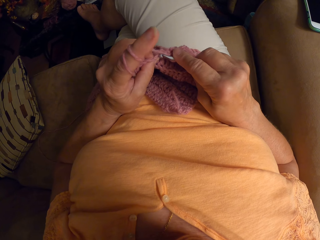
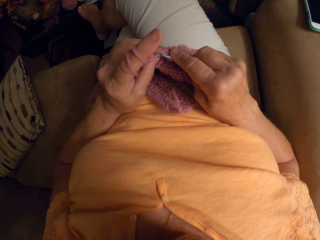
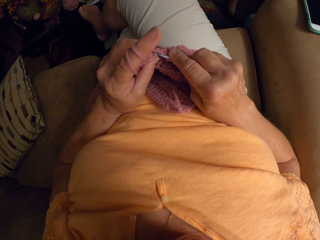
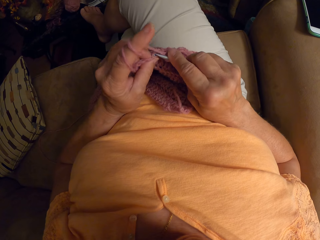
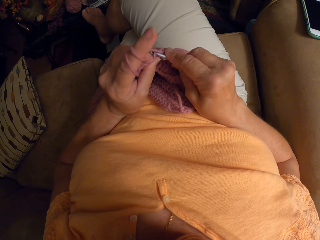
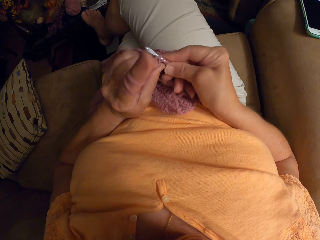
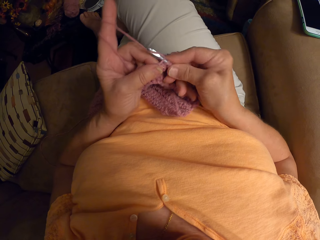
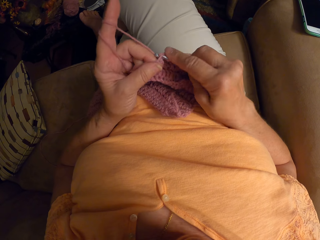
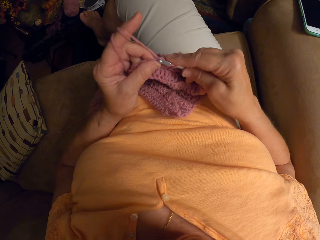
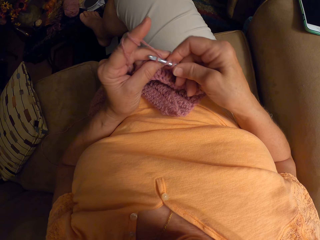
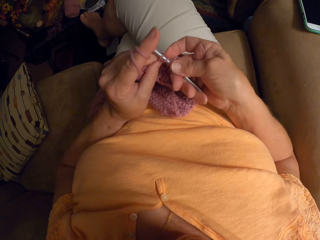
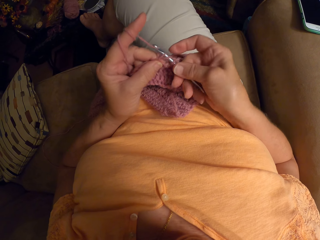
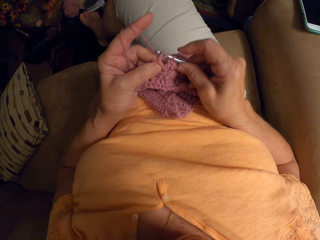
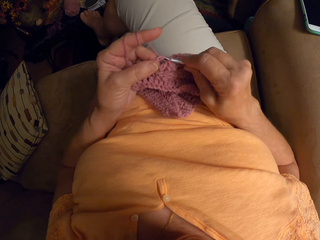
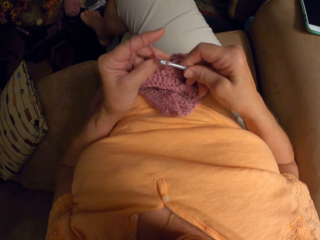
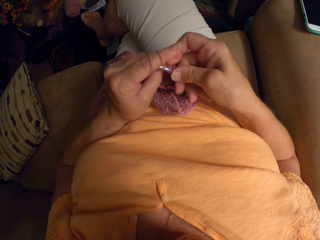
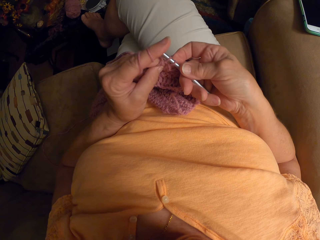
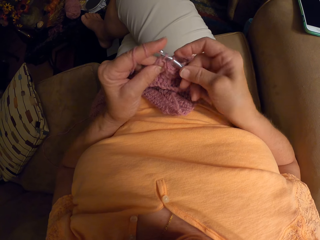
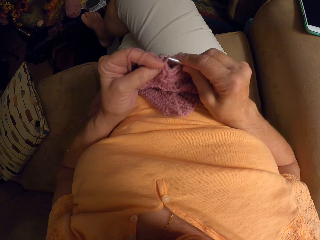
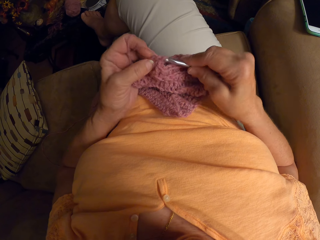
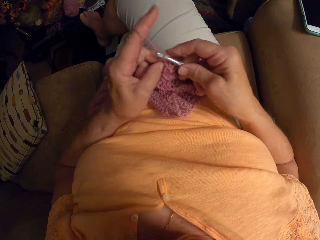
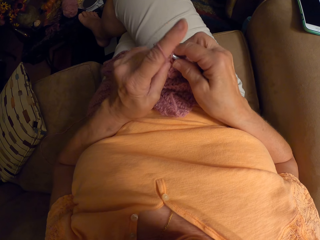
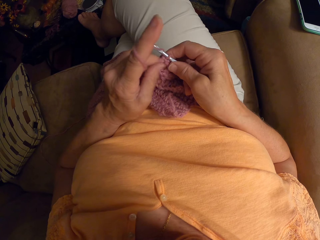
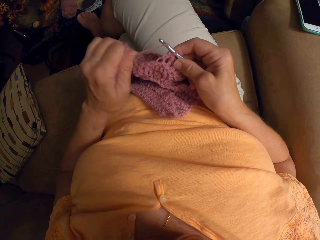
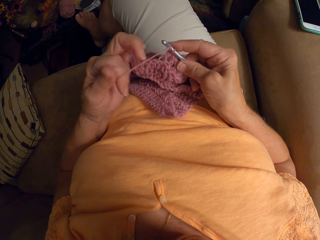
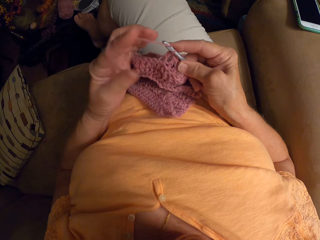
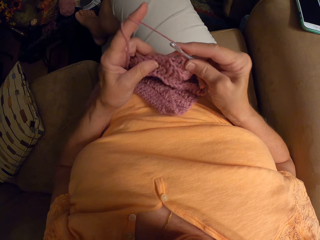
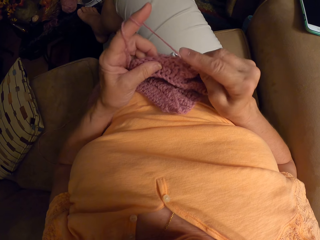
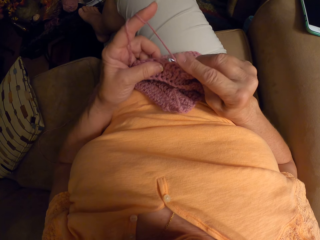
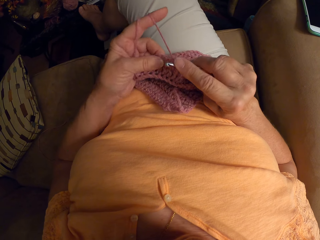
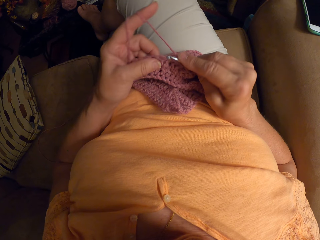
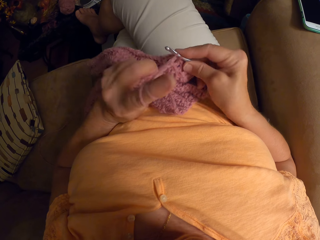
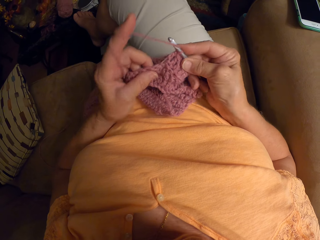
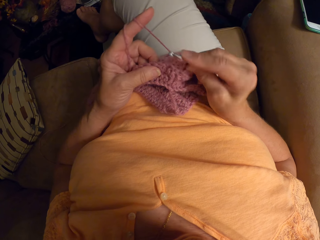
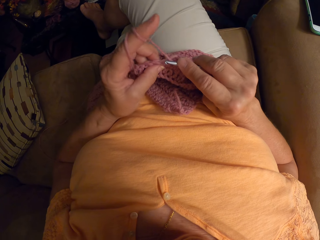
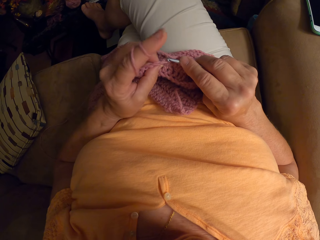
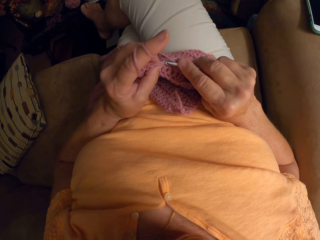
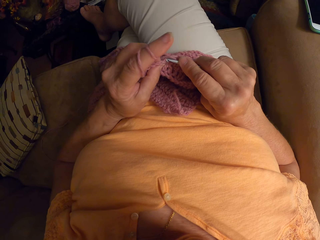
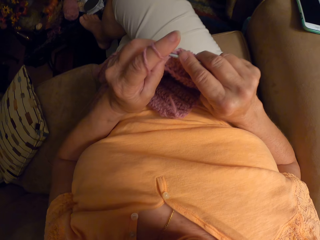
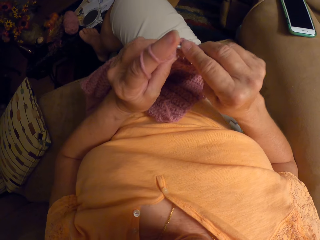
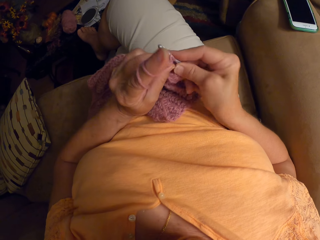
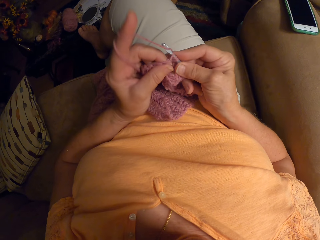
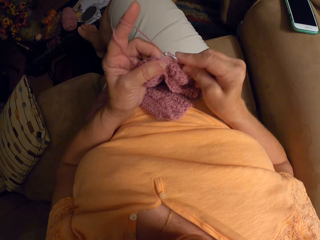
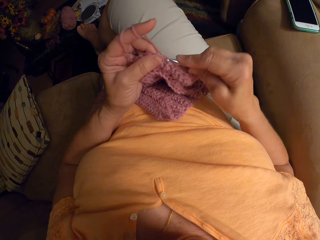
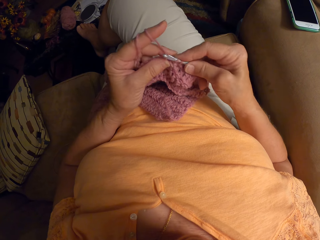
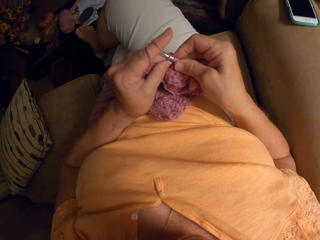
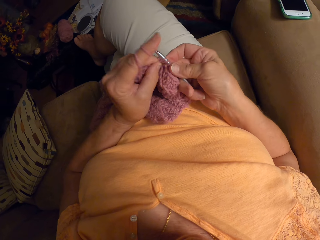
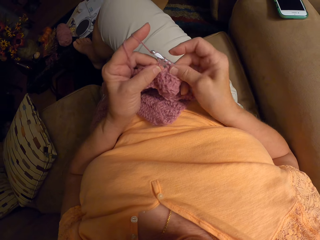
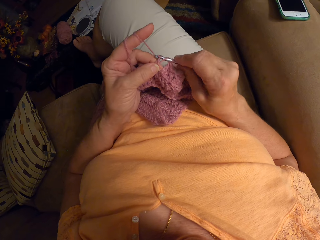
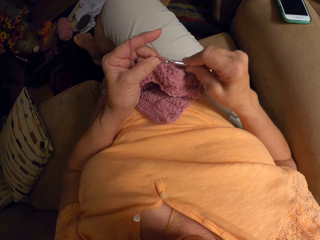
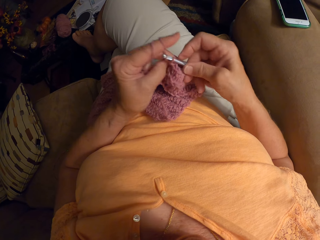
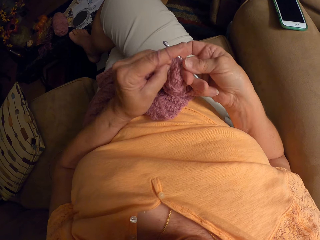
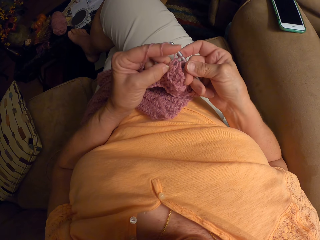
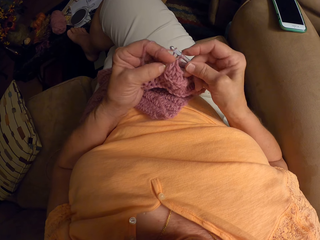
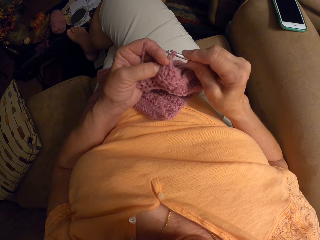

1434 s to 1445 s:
The camera wearer removes the yarn from her left hand. She curls the yarn round the crochet pin. She twirls the yarn around her left hand, on her finger. She makes a stitch with a darning needle. She removes the yarn from her left hand.

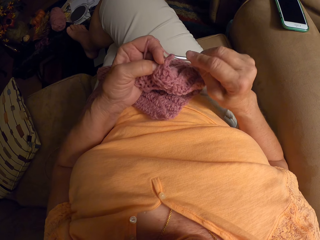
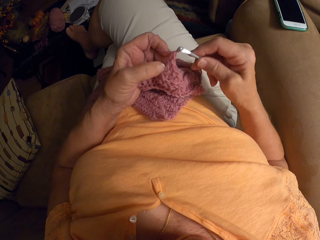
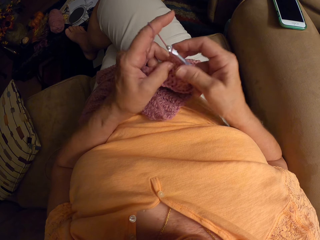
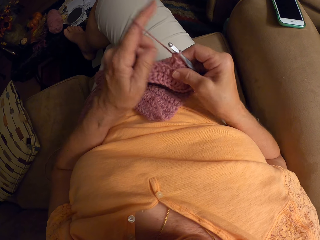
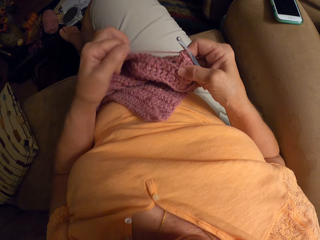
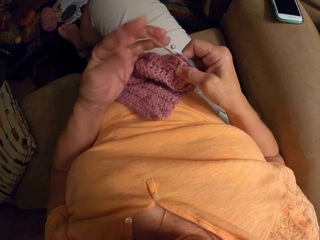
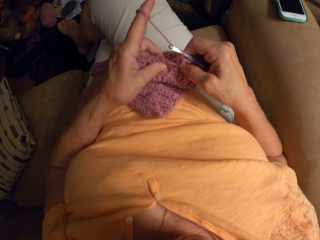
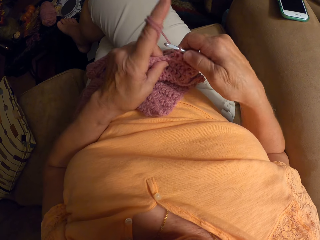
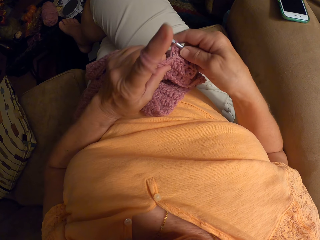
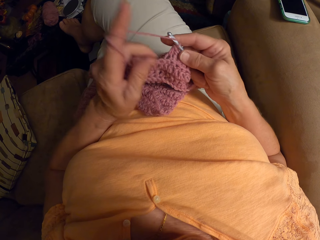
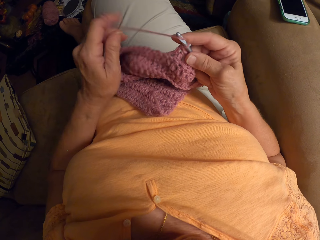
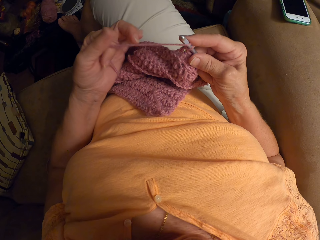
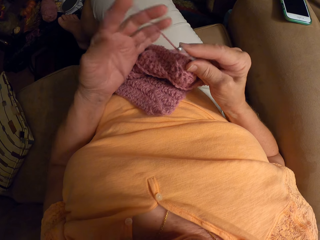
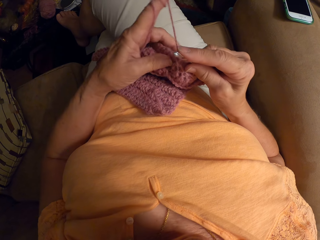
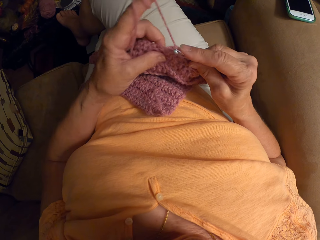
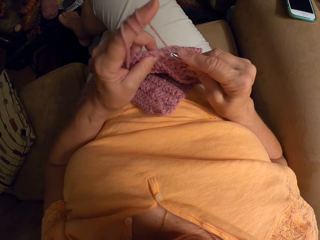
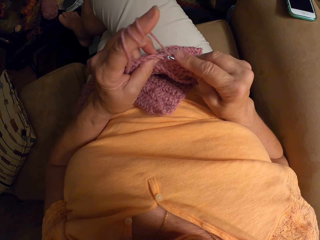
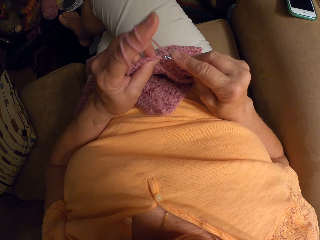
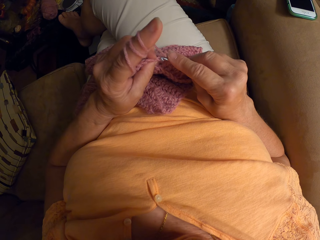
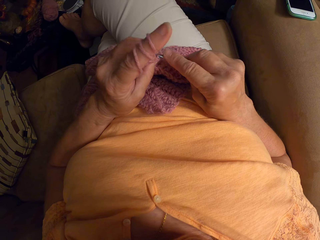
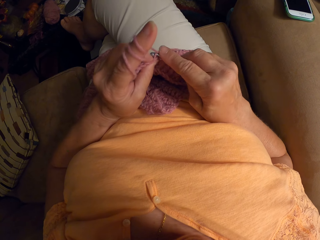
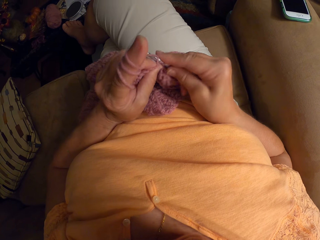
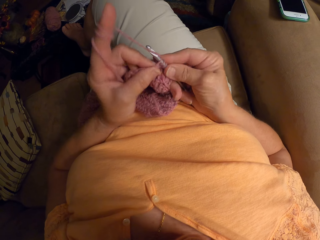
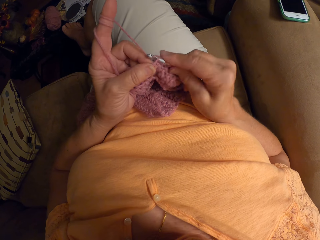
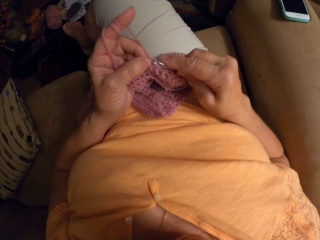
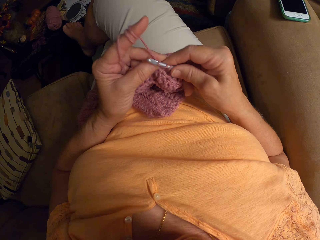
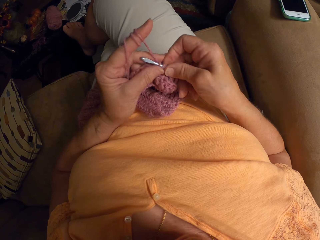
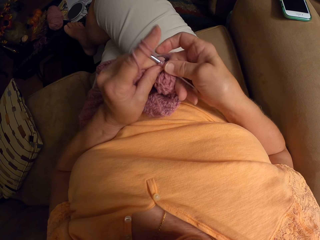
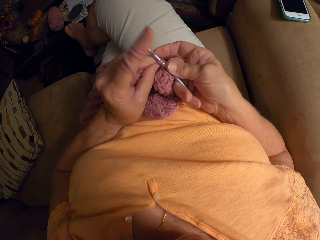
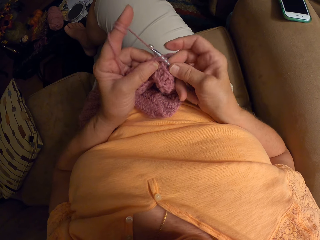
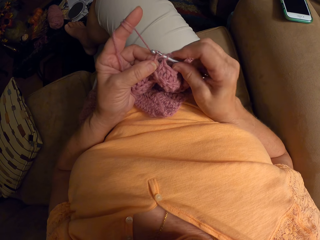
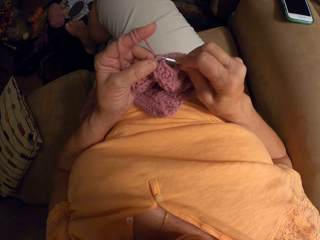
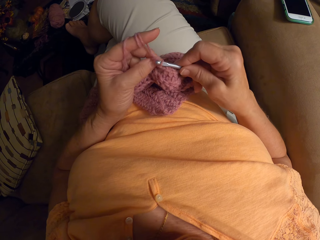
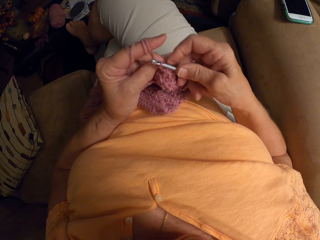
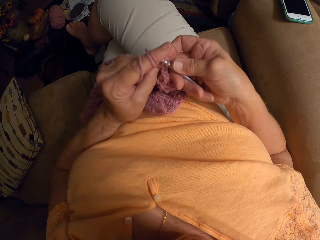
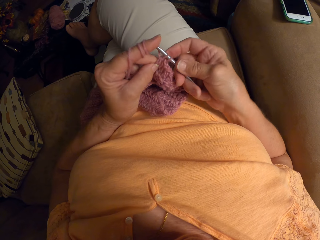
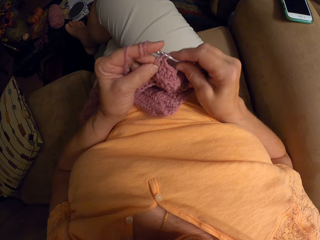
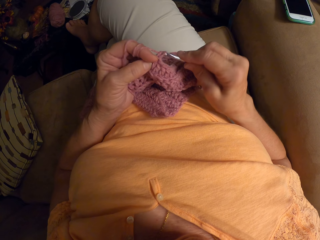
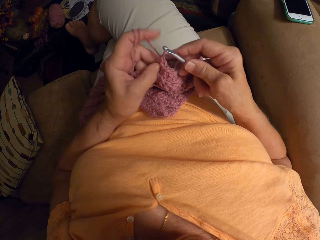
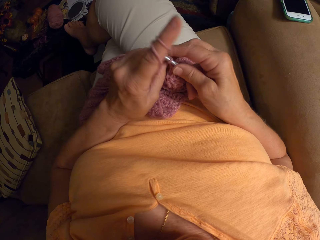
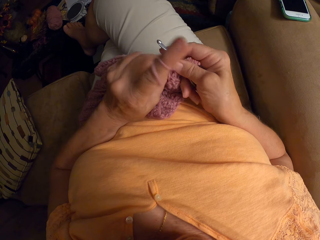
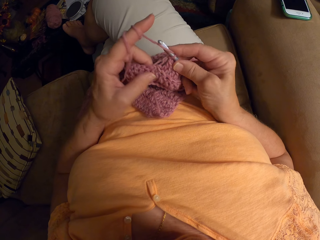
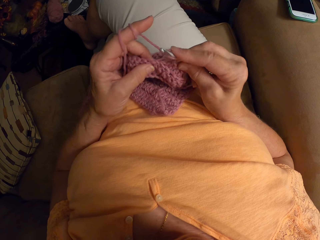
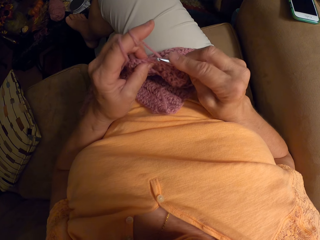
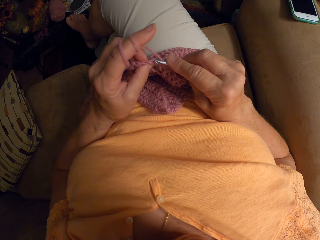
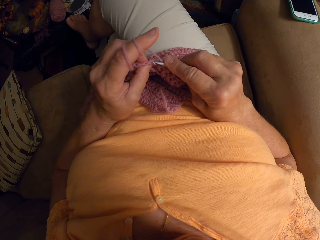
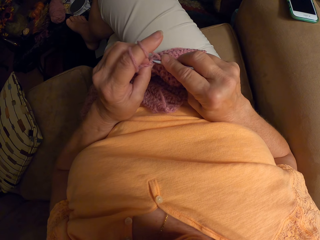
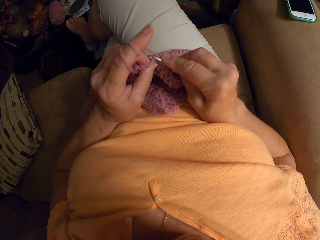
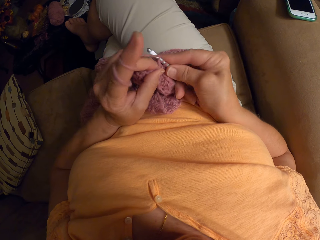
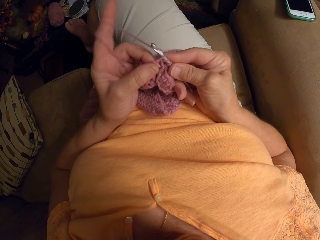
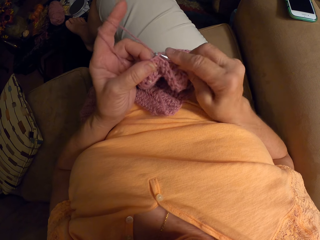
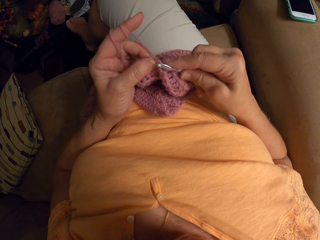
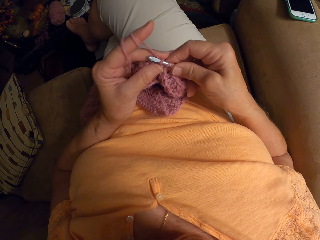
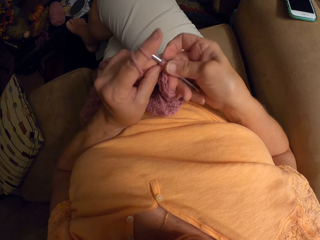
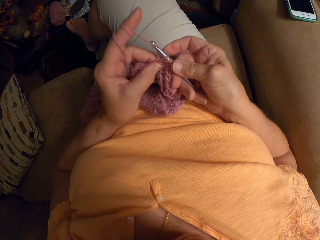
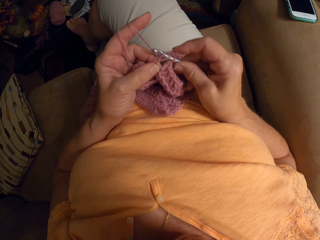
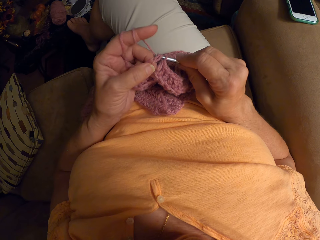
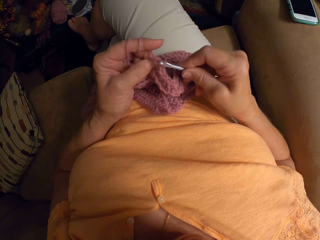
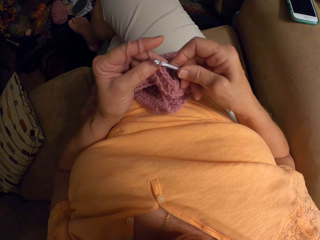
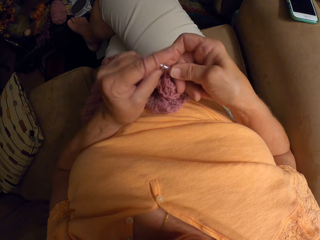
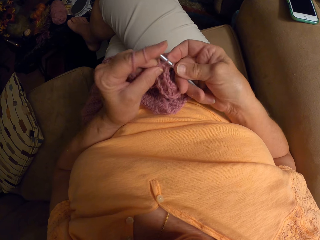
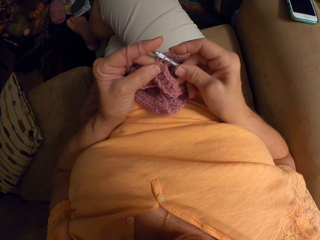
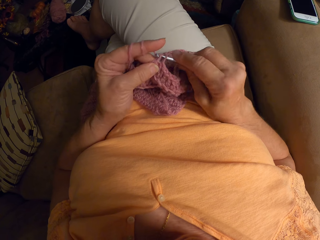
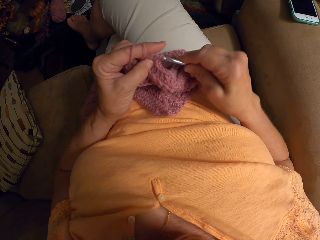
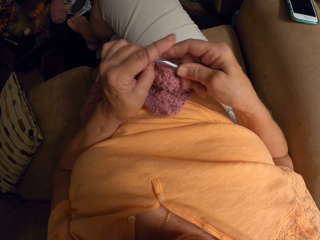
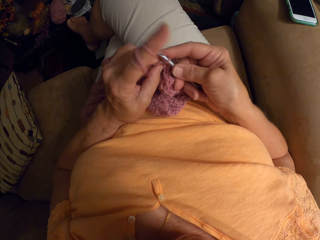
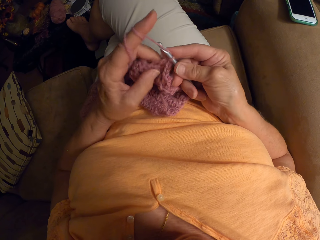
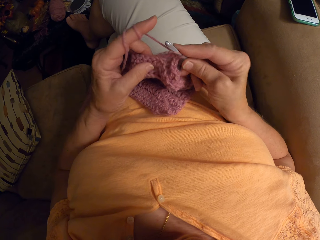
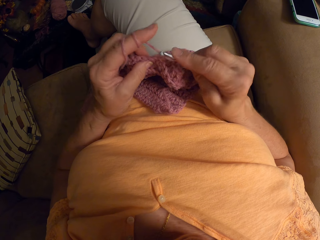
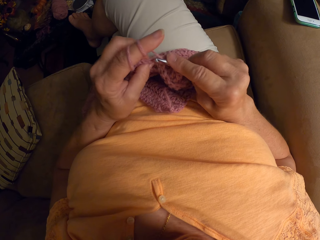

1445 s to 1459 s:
The camera wearer twirls the yarn around her left hand, on her finger. She curls the yarn round the crochet pin. She twirls the yarn around her left hand. She makes a stitch with a darning needle. She removes the yarn from her left hand. She crochets with the yarn.
